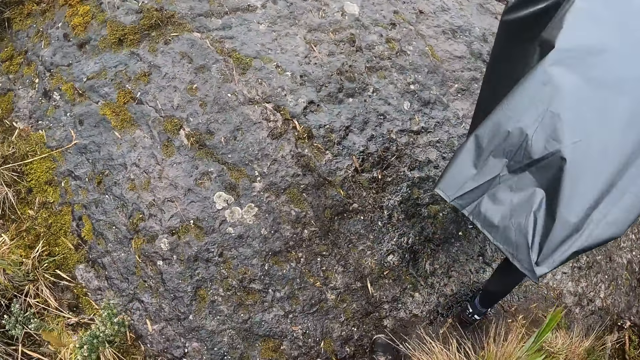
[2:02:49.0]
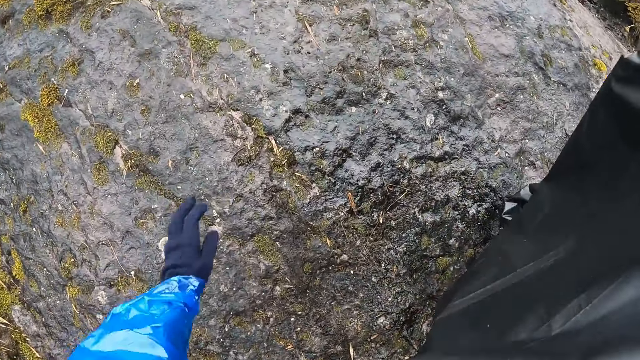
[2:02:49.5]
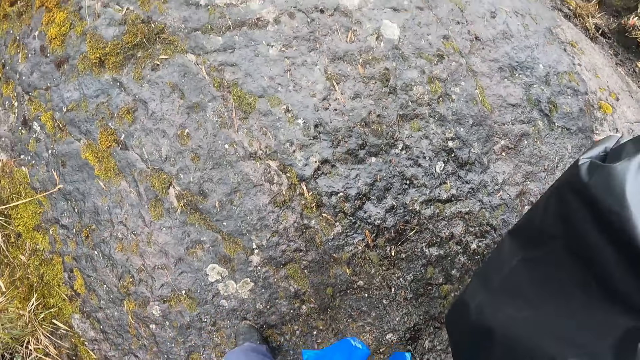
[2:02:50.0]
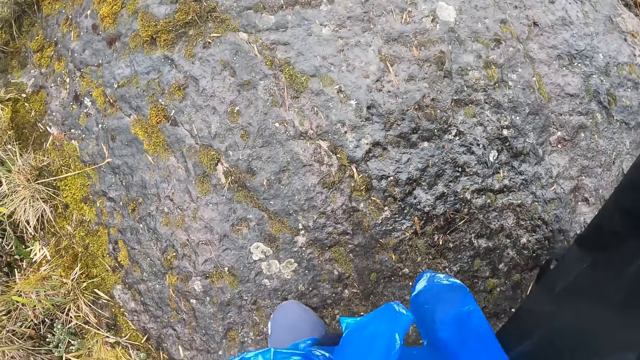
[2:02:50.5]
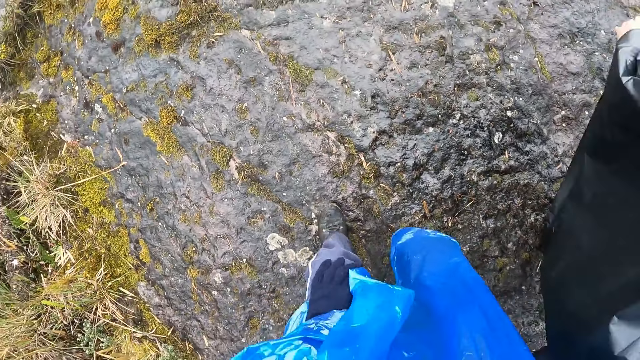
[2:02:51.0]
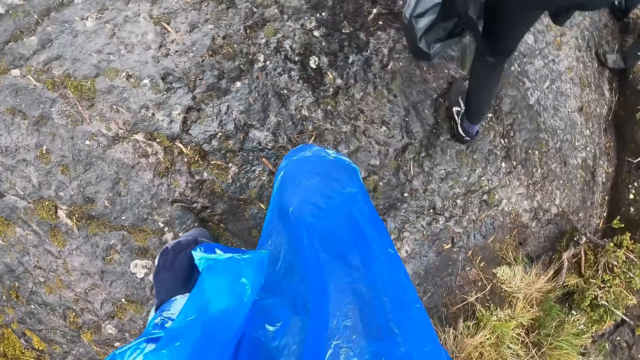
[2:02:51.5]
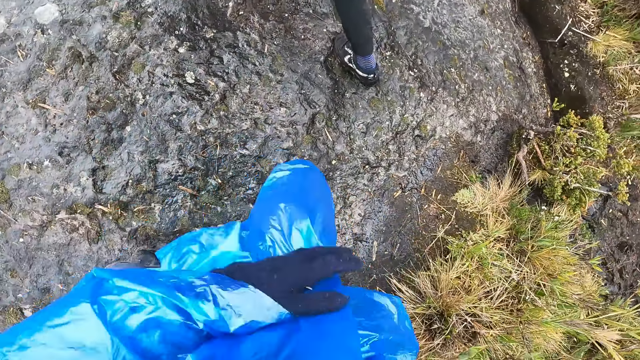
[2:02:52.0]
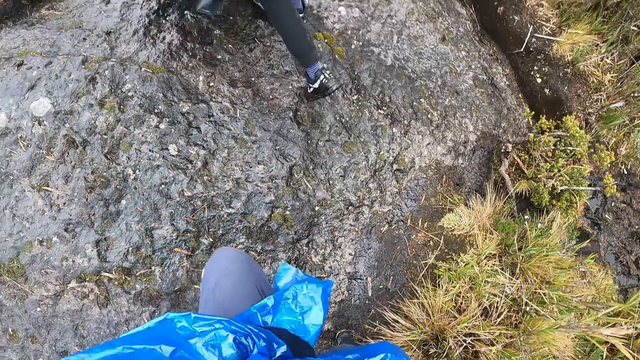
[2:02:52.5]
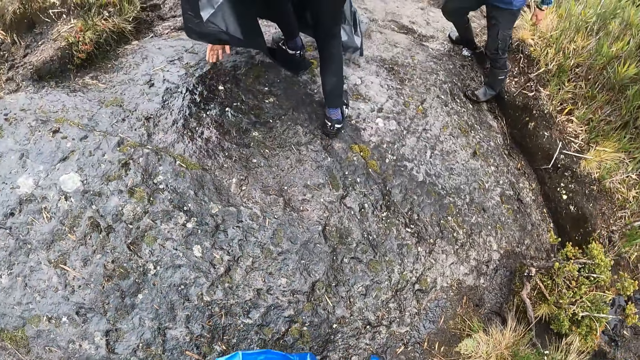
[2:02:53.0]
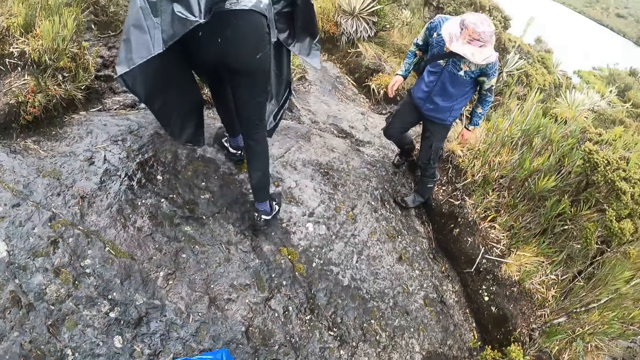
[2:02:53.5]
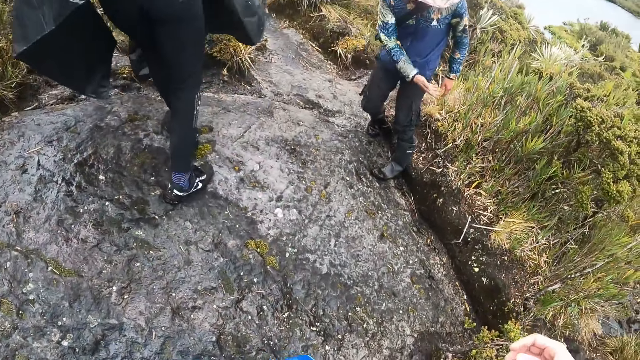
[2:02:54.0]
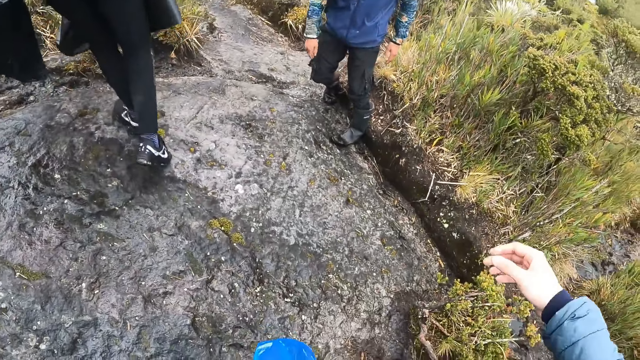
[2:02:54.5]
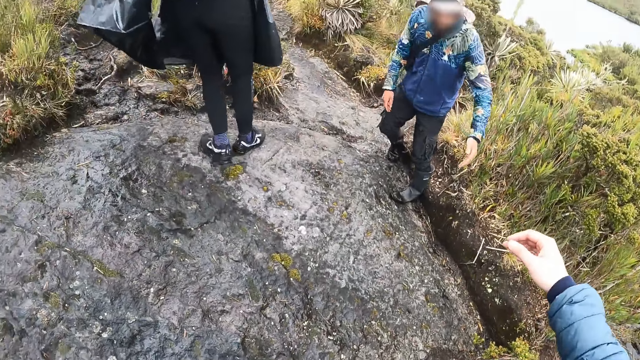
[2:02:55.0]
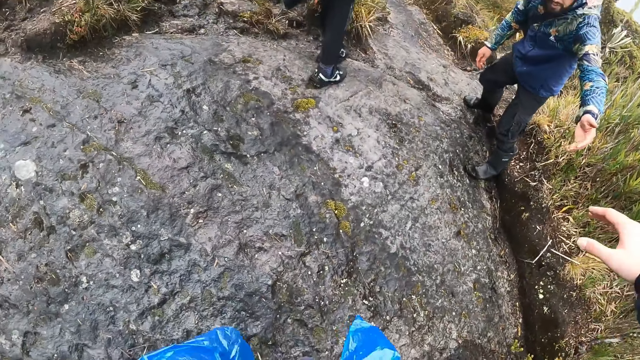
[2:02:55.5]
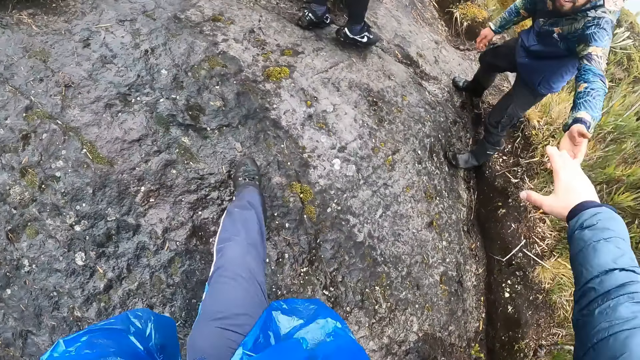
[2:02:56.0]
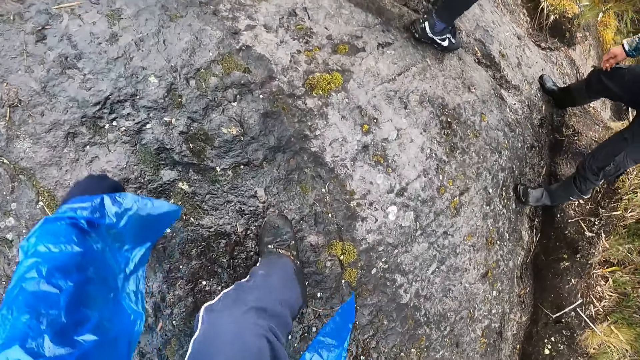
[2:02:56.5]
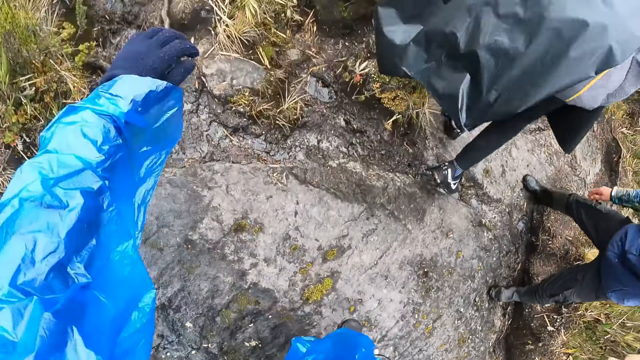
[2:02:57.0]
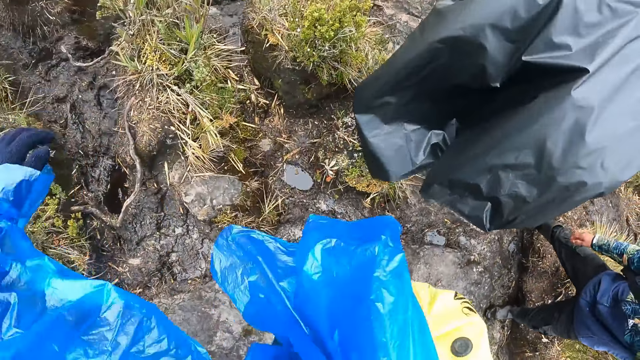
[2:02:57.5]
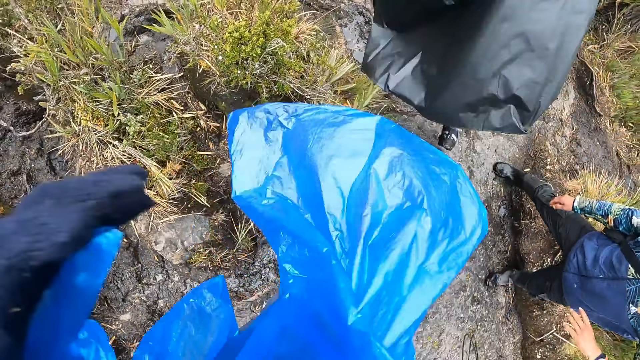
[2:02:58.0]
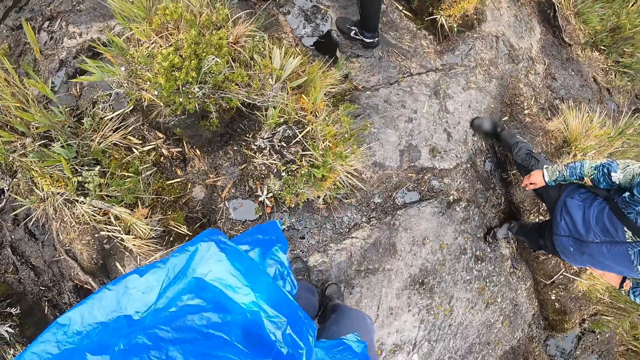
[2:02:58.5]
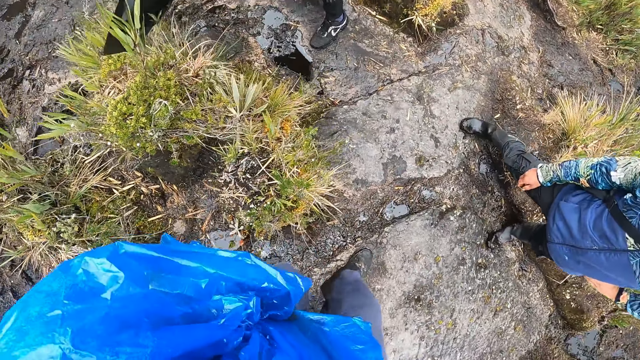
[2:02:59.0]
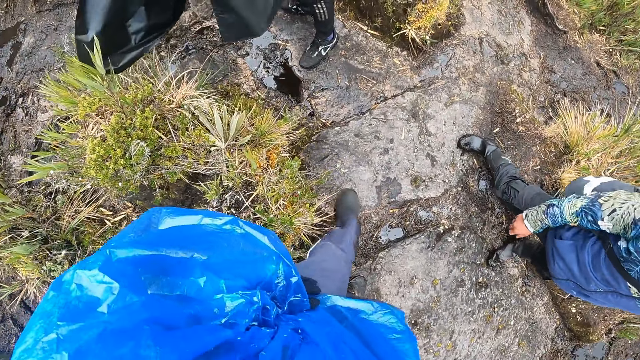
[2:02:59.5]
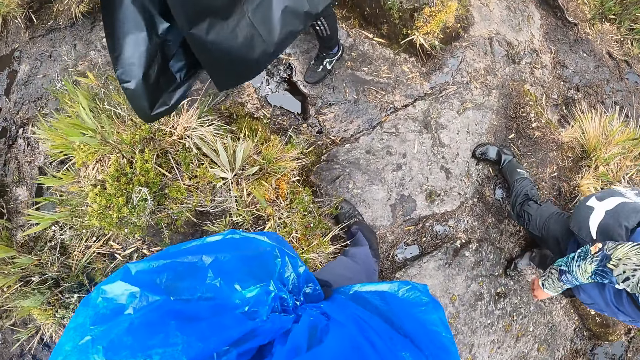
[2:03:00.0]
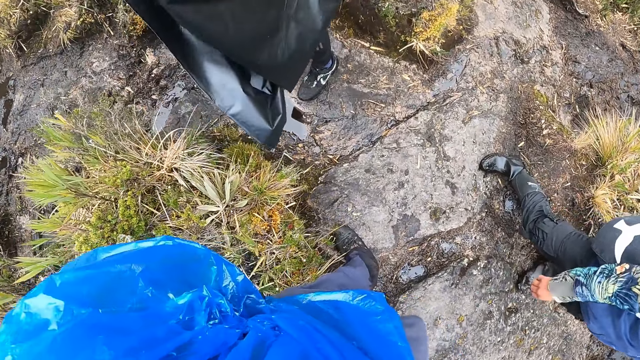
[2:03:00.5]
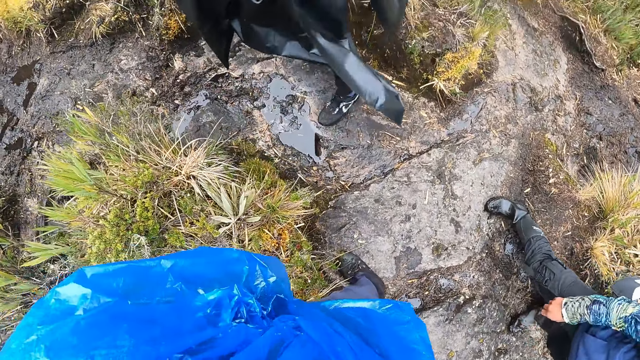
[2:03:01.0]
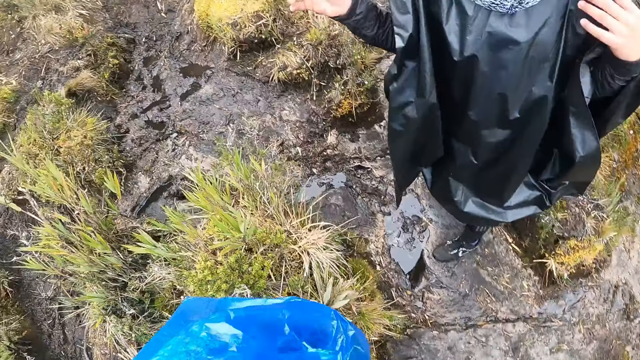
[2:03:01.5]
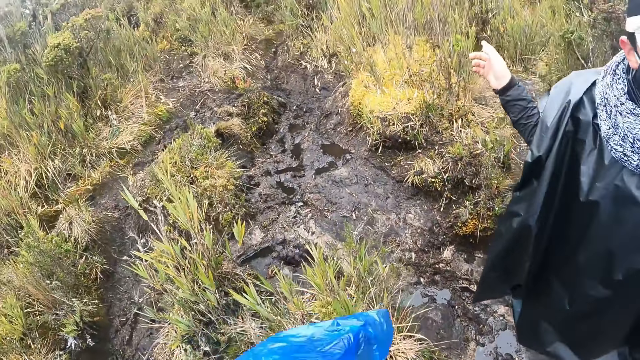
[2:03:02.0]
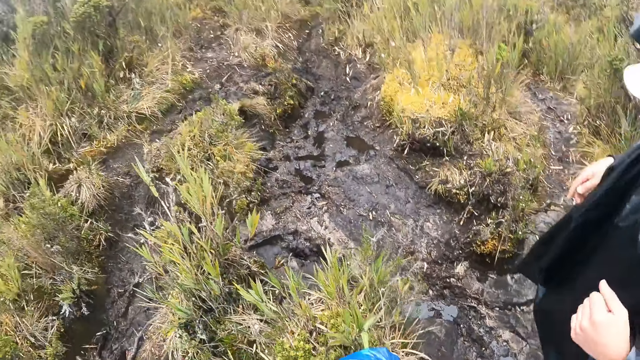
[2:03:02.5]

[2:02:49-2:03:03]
The camera wearer raises their left hand. They stretch out their right hand towards the man. The man pulls the camera wearer up with his left hand on the rock. The camera wearer raises their left hand. They hold their coat with their right hand.

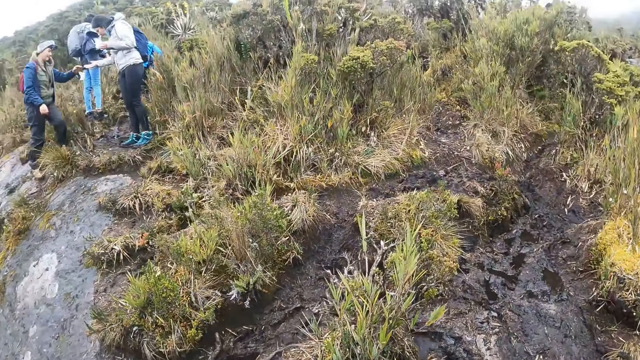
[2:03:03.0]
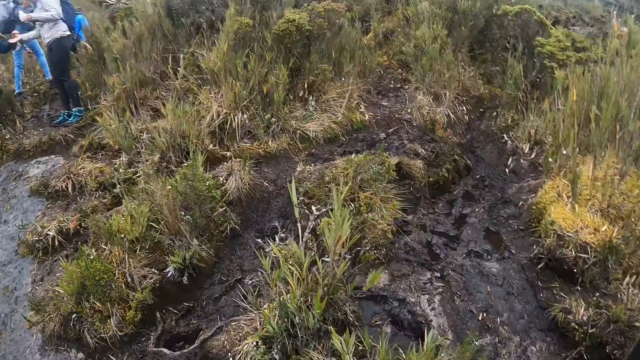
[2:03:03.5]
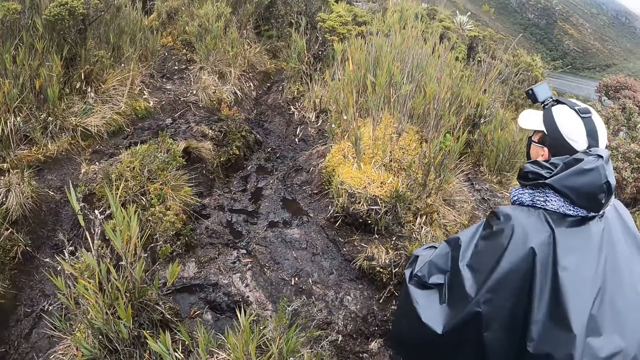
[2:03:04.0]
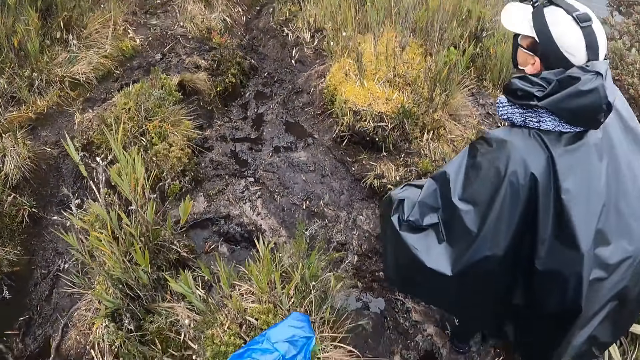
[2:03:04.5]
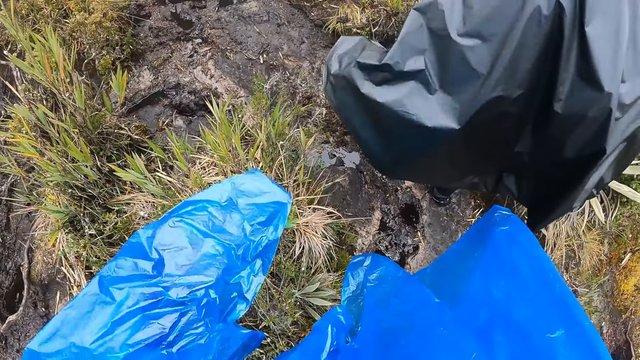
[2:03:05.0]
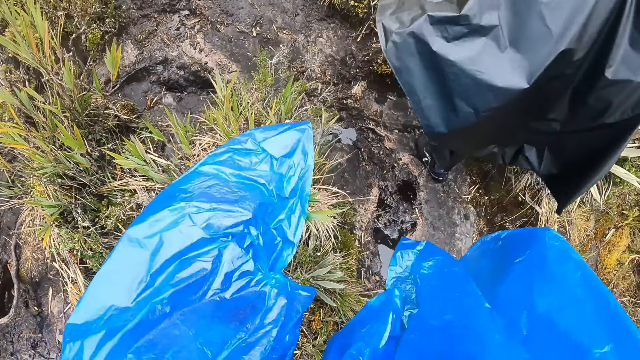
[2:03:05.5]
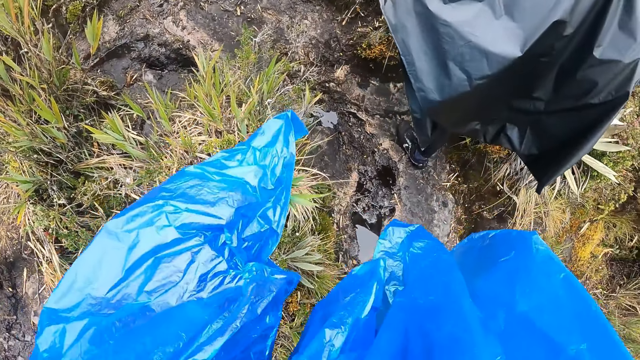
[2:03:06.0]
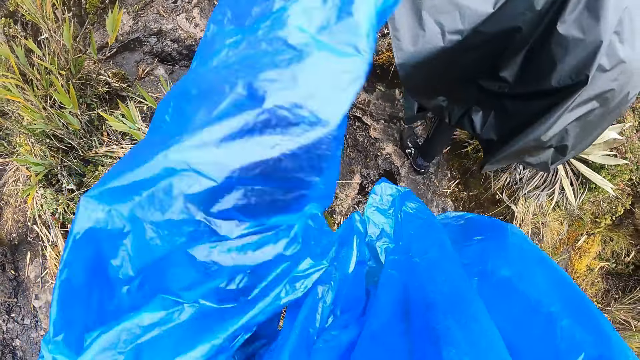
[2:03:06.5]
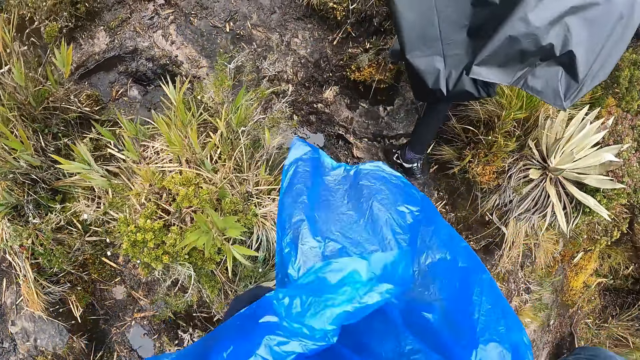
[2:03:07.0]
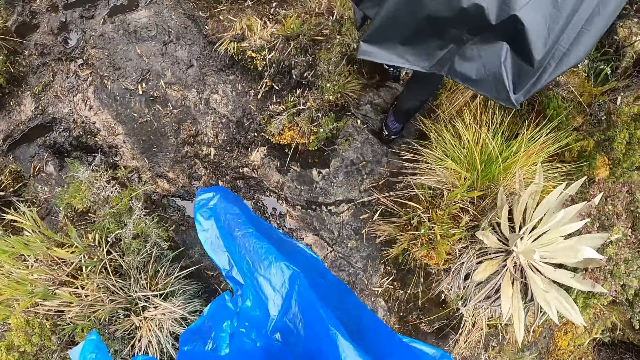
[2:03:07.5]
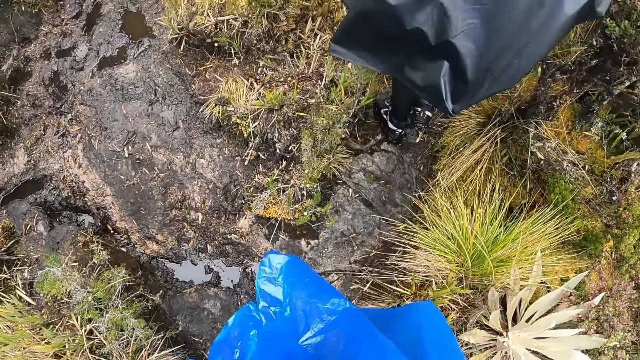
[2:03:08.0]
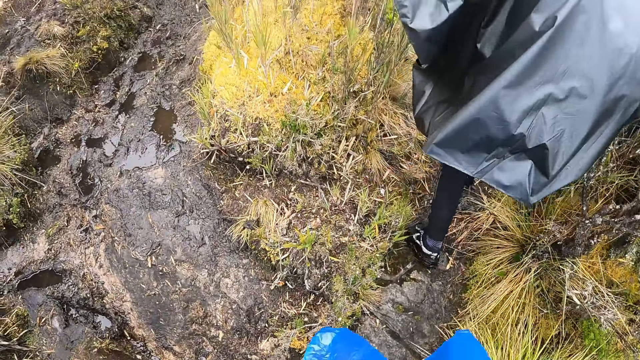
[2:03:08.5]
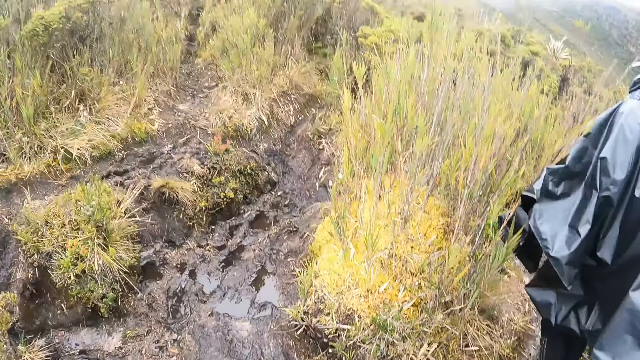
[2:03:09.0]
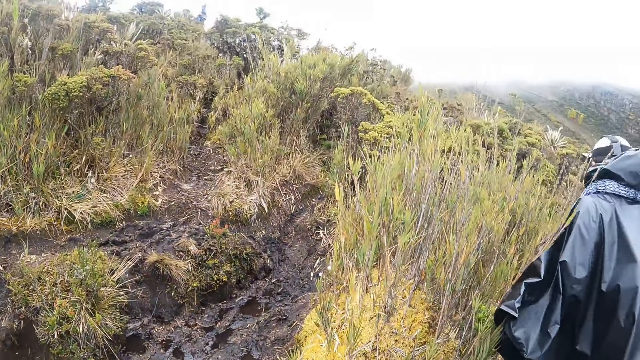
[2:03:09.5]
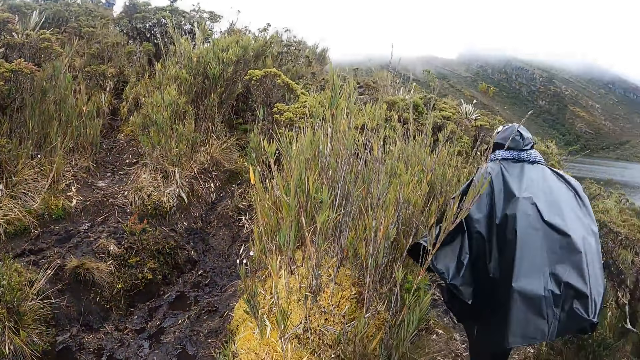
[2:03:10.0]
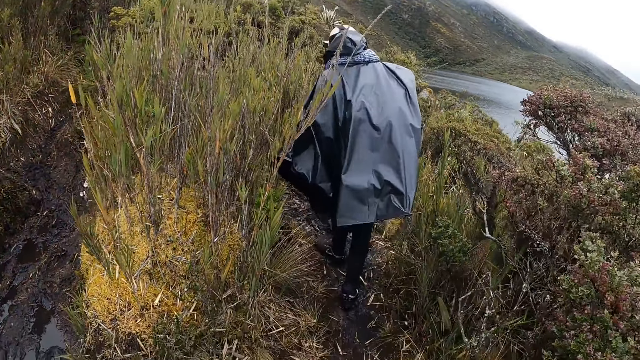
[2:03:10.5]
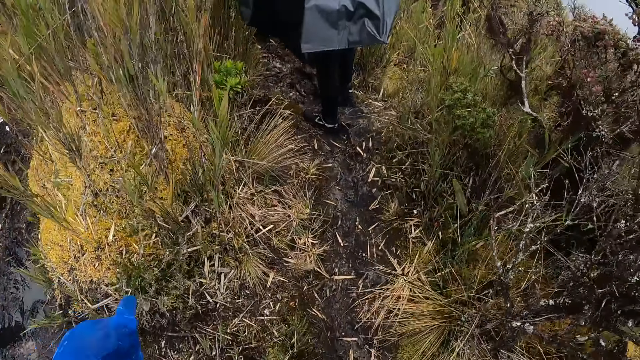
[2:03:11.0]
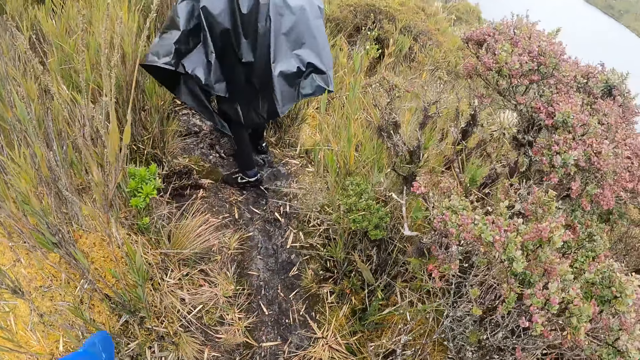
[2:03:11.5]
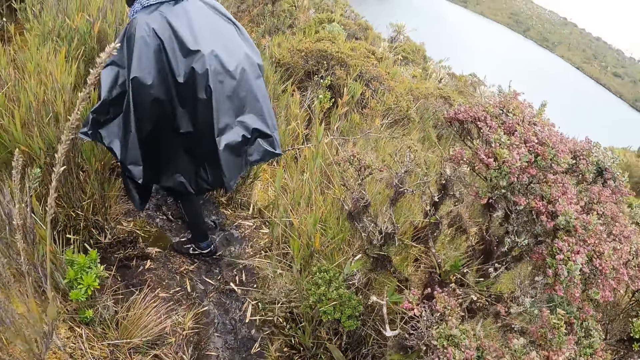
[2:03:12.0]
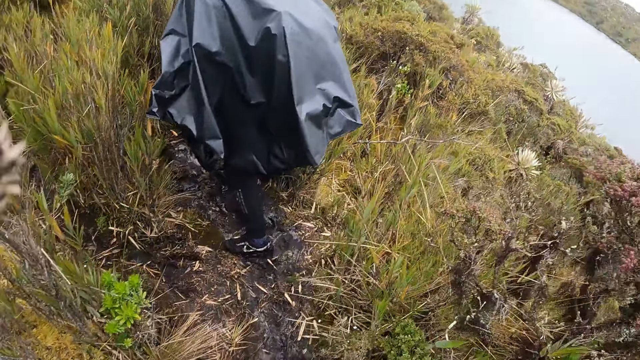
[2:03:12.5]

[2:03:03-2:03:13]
The man walks down a pathway on the rock. The camera wearer walks down the pathway on the rock.
